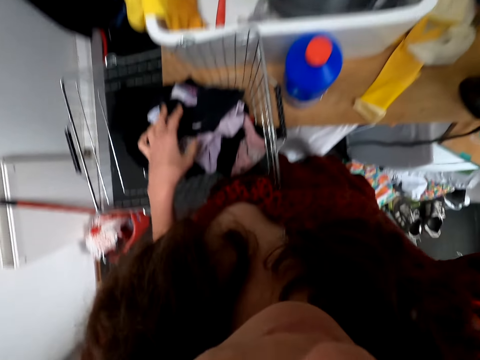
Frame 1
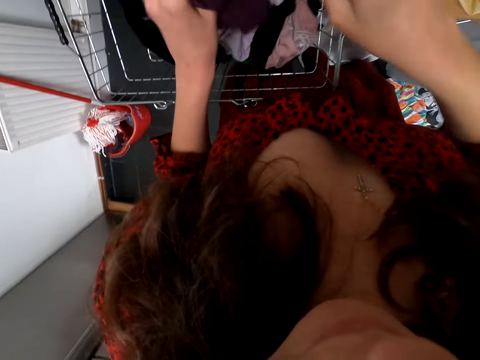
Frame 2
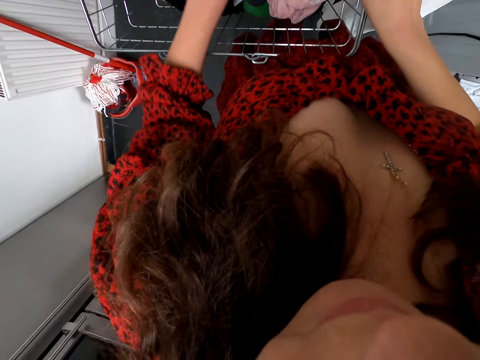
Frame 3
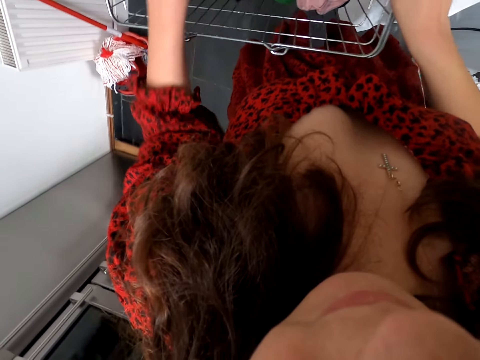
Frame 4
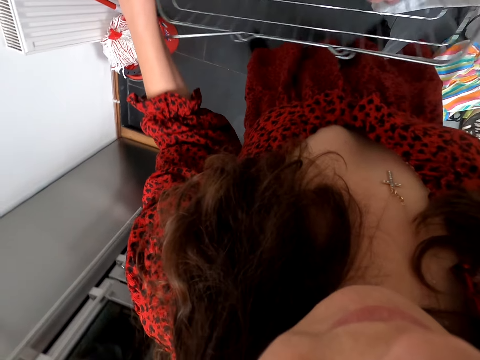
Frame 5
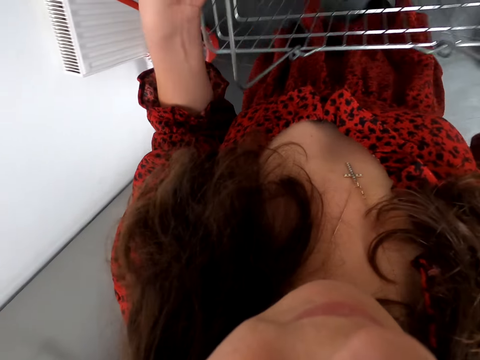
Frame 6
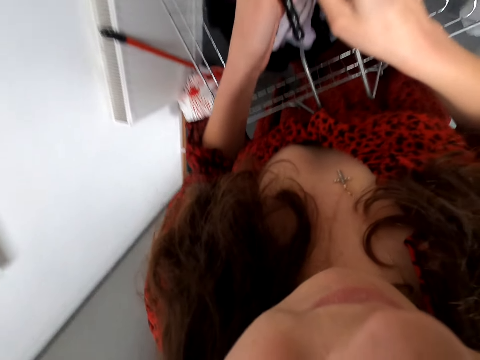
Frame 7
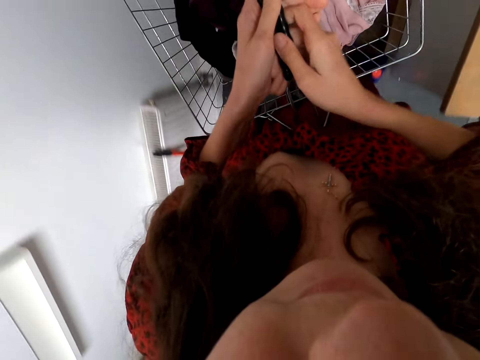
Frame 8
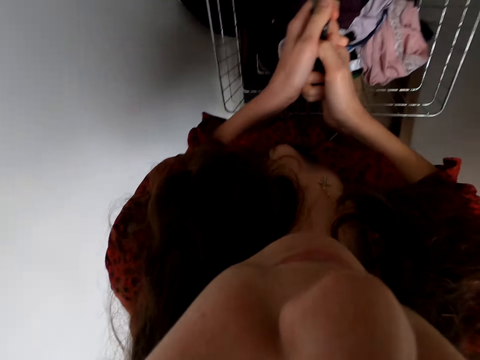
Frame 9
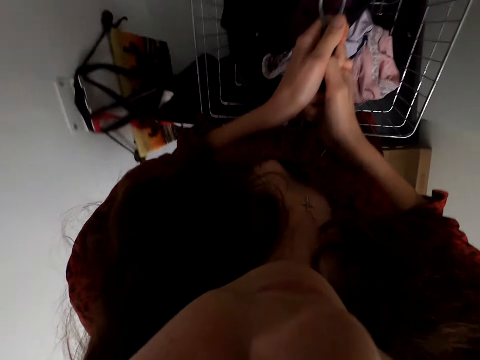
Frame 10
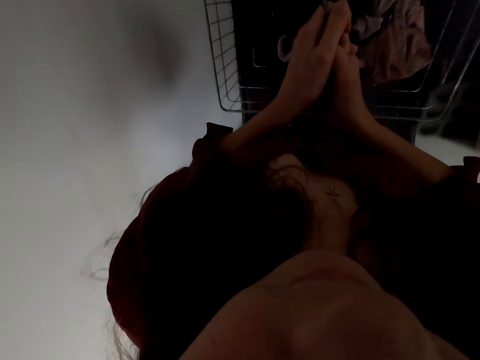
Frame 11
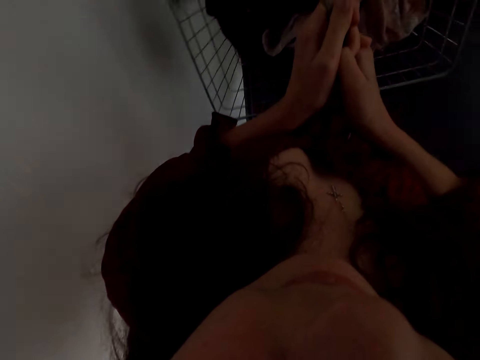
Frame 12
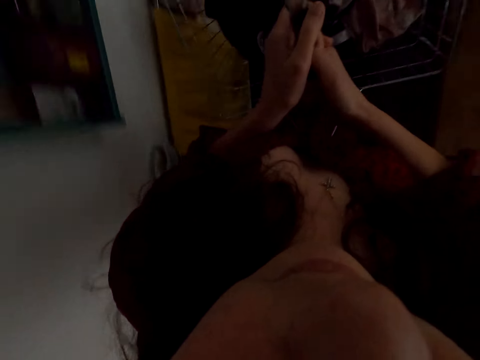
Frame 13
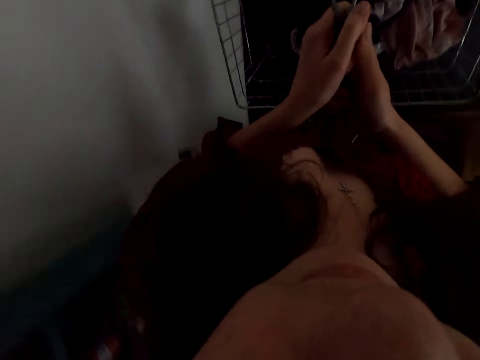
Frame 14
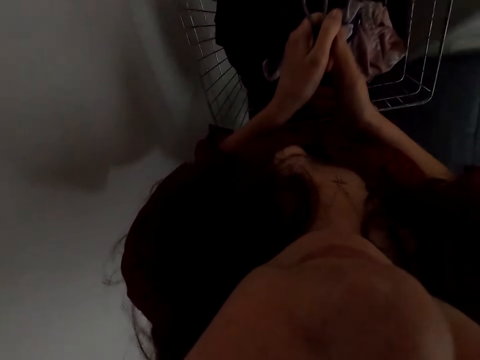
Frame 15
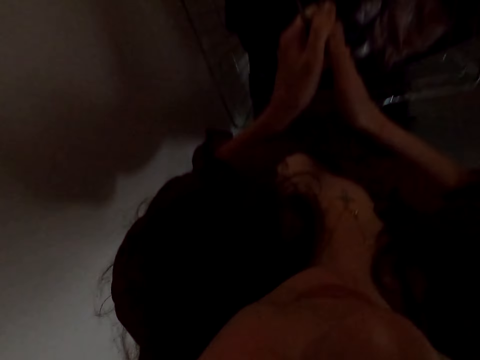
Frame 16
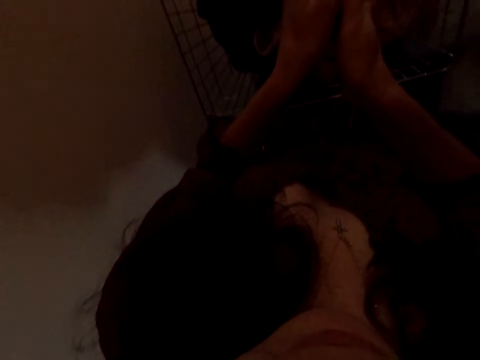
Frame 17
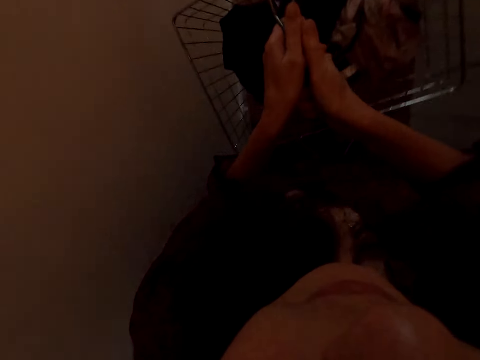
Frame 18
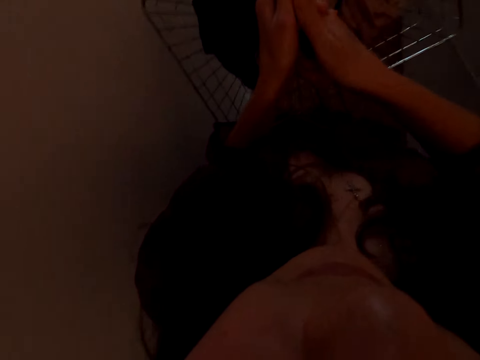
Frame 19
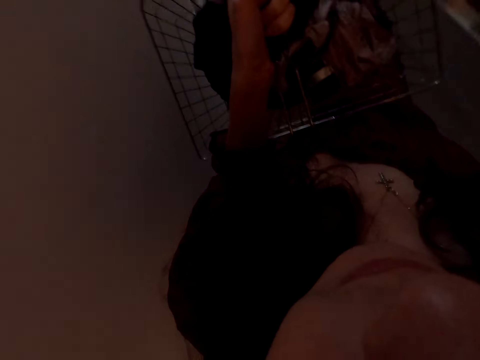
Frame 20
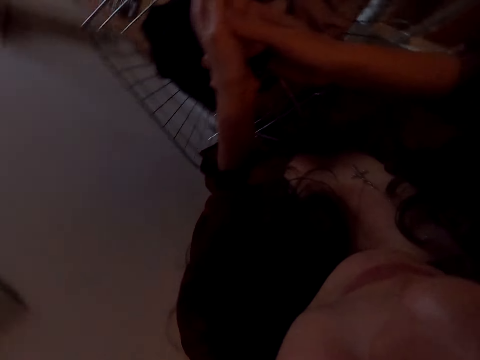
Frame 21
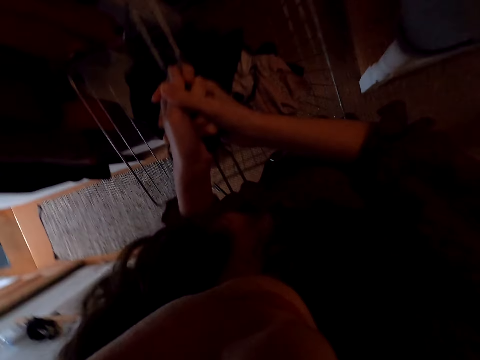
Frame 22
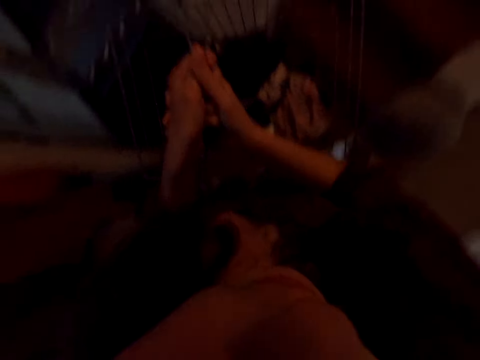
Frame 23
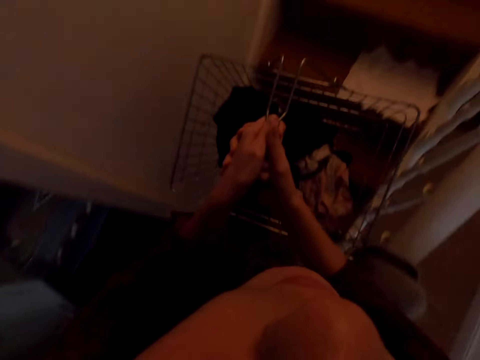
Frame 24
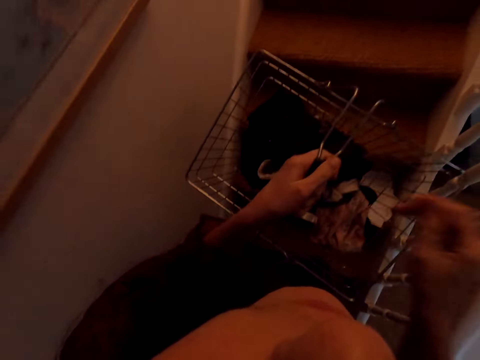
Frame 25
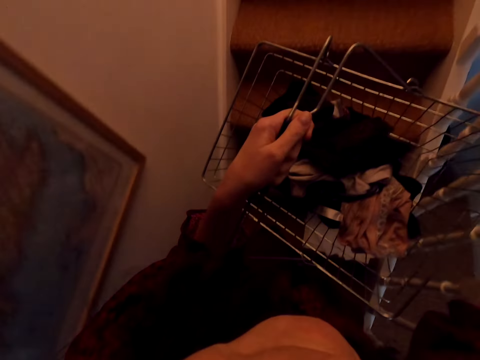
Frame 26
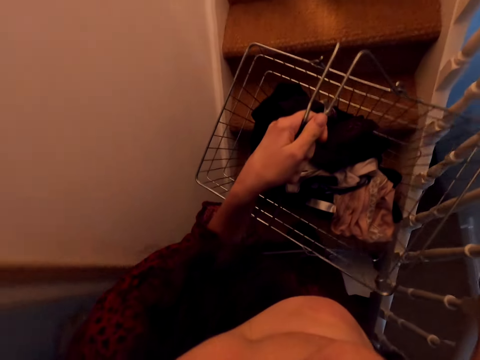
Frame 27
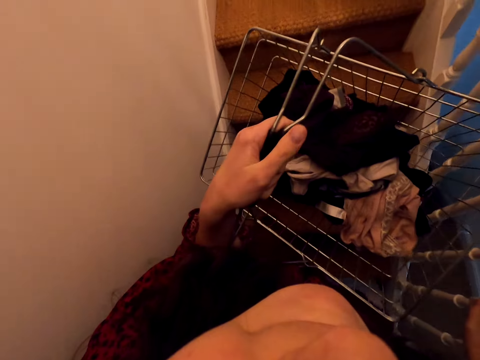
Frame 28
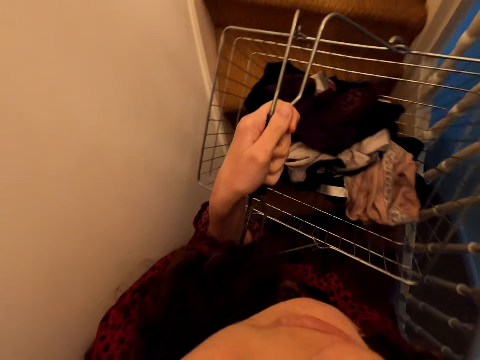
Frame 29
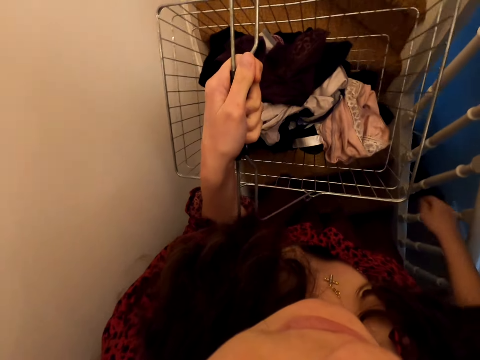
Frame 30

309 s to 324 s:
The camera wearer drops the cloth. They lift the laundry basket. They walk in the house, around the room. They walk upstairs.
